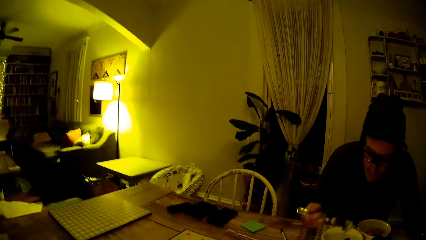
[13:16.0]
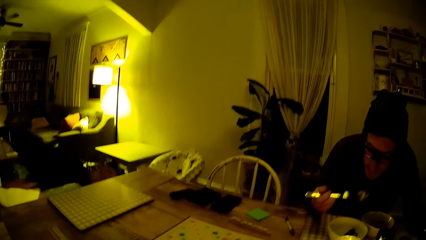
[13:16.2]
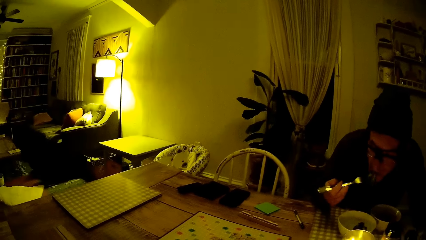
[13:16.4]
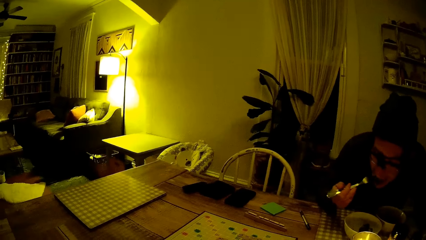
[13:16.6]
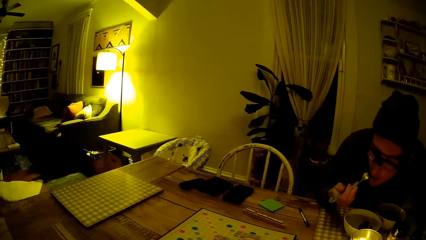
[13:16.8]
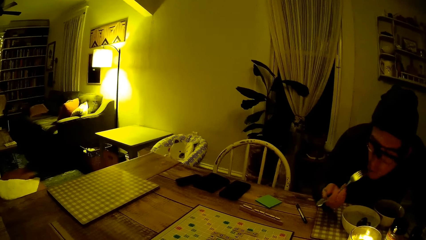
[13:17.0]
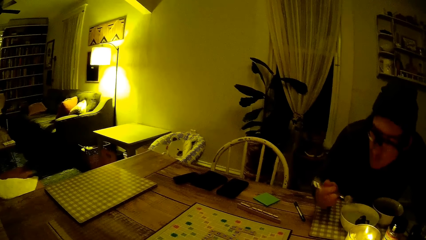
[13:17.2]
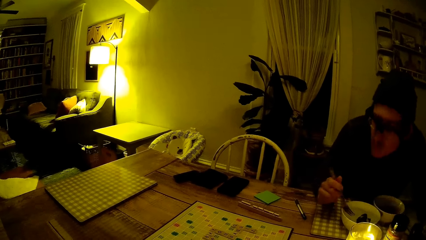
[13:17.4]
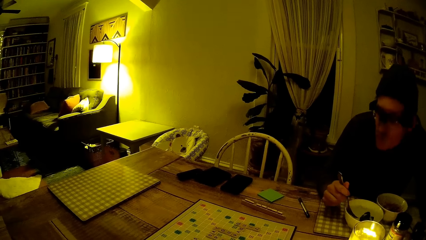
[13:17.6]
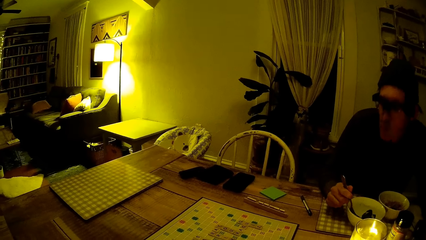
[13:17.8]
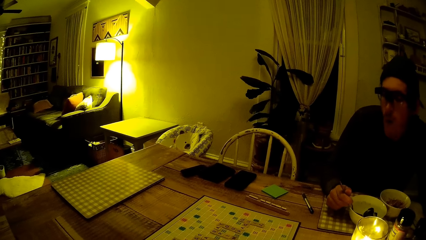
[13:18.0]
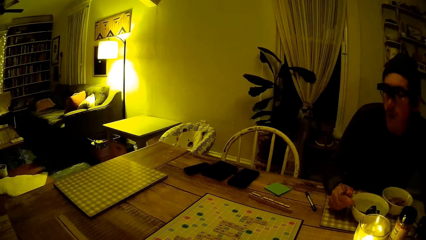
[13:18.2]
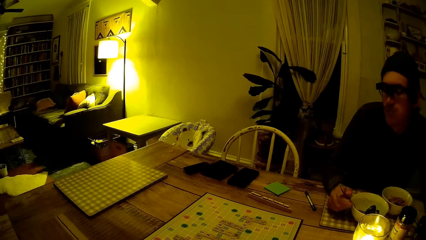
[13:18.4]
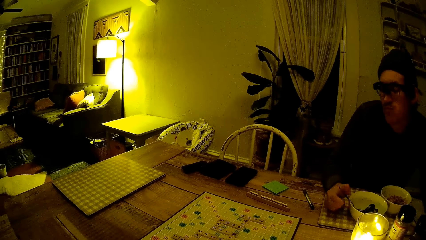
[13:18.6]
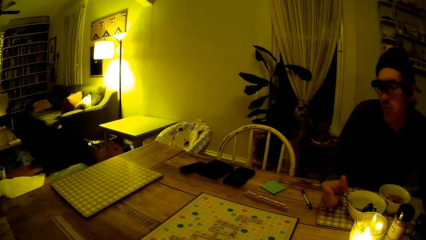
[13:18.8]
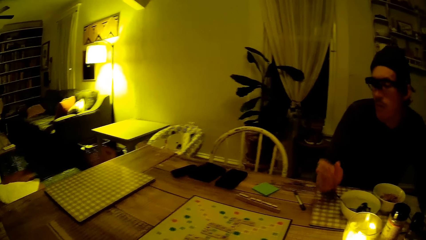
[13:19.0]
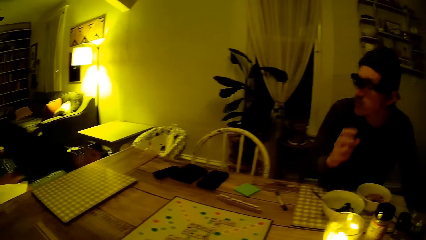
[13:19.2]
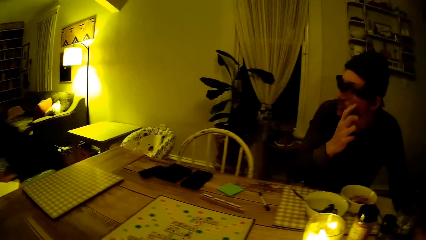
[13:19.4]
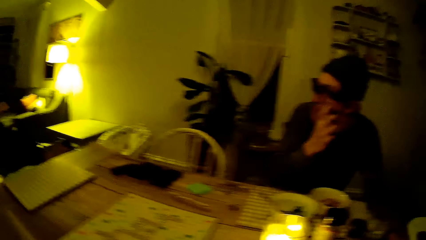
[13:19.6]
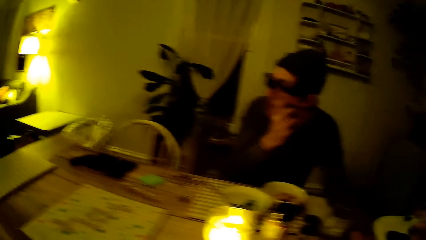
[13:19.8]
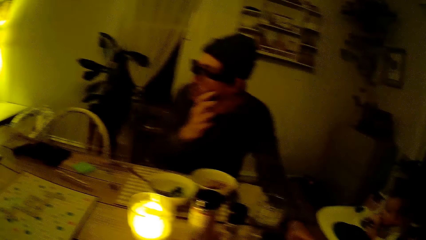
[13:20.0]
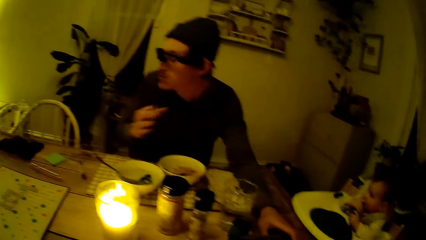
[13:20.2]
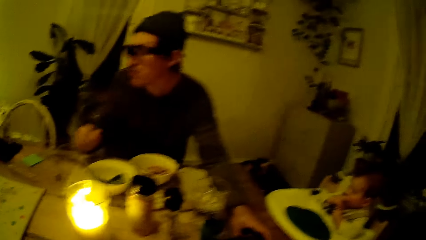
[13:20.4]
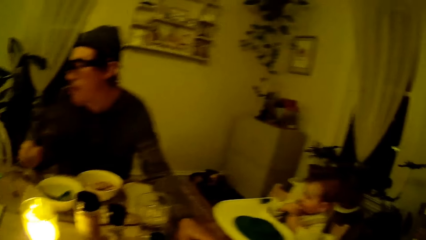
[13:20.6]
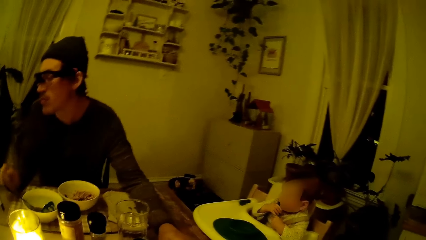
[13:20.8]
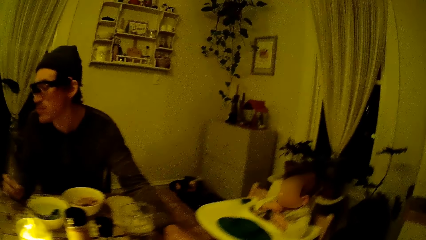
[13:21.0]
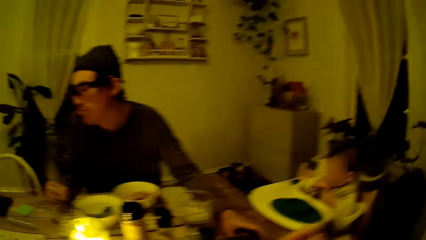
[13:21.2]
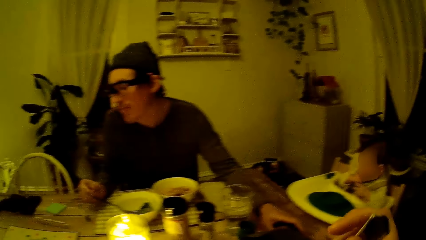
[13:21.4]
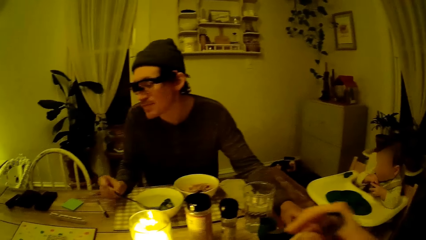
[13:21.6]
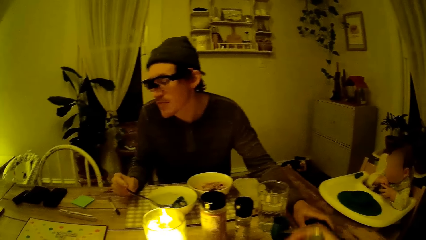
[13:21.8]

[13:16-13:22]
A man eats from the fork in his right hand. The man touches his face with his right hand.

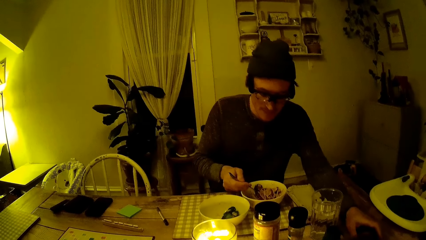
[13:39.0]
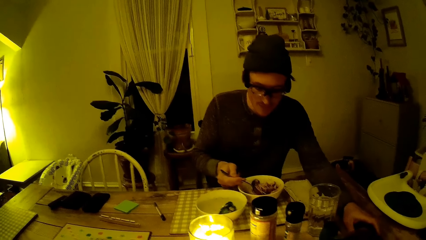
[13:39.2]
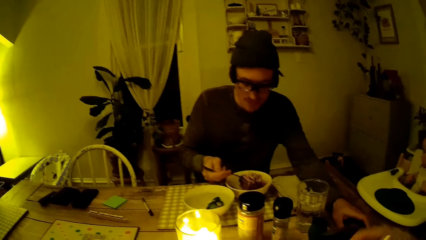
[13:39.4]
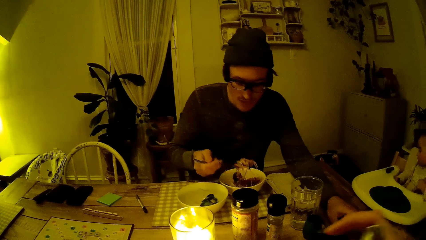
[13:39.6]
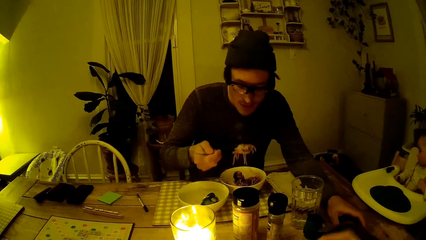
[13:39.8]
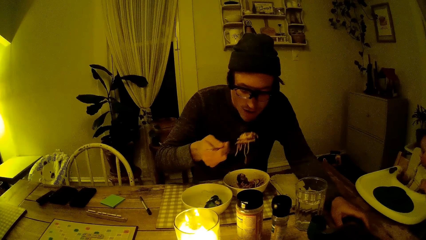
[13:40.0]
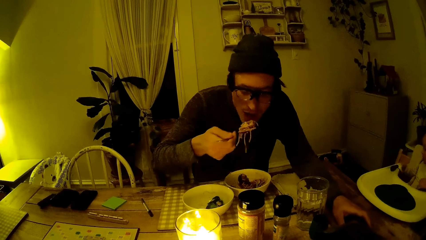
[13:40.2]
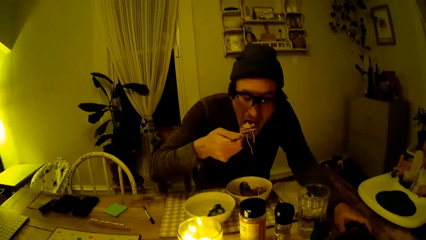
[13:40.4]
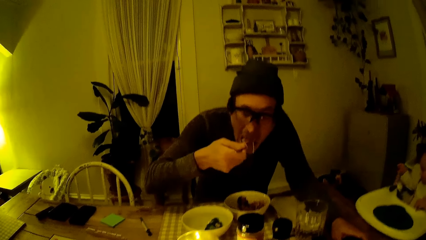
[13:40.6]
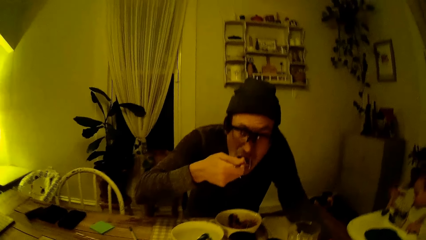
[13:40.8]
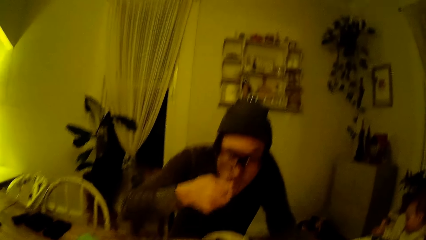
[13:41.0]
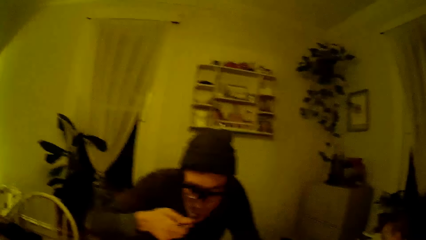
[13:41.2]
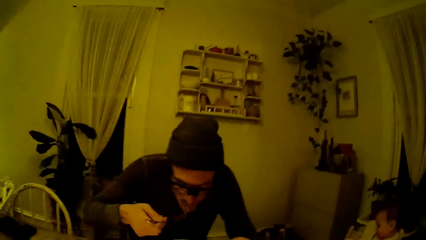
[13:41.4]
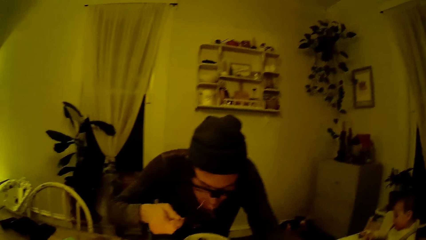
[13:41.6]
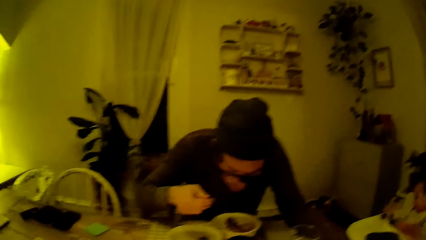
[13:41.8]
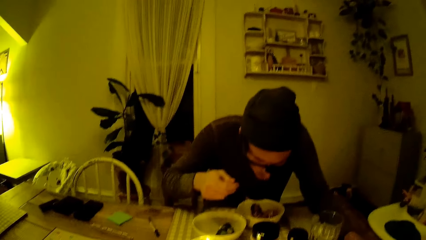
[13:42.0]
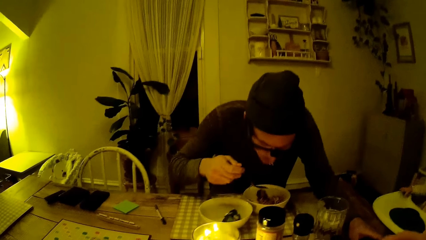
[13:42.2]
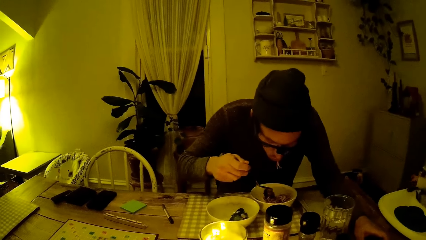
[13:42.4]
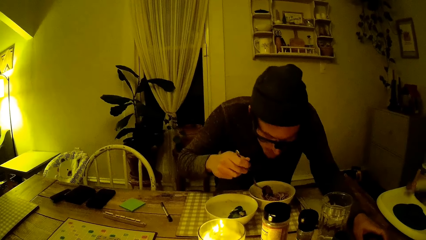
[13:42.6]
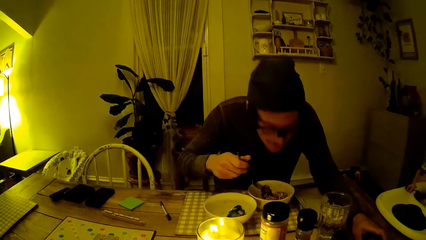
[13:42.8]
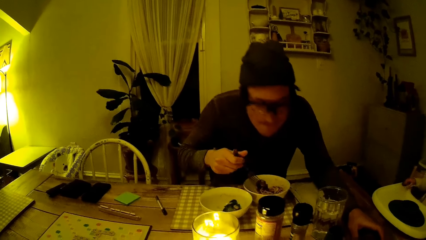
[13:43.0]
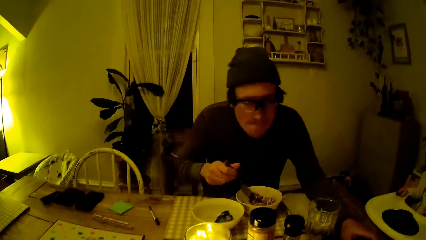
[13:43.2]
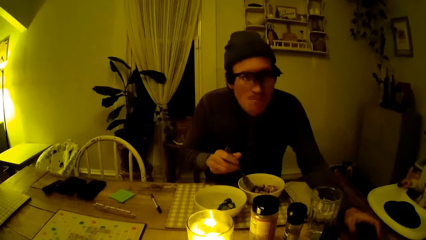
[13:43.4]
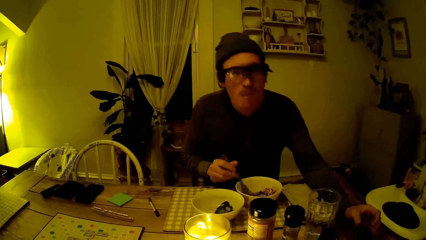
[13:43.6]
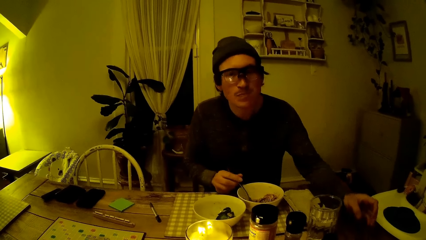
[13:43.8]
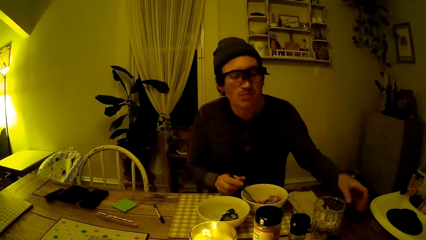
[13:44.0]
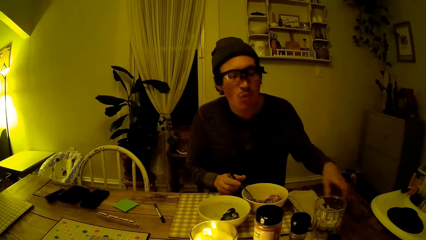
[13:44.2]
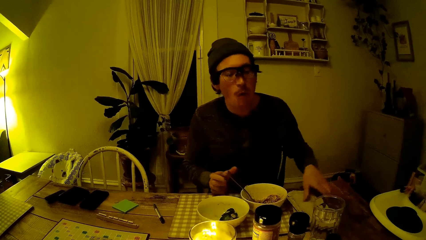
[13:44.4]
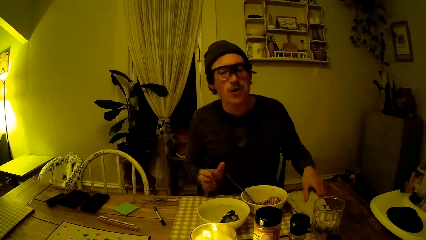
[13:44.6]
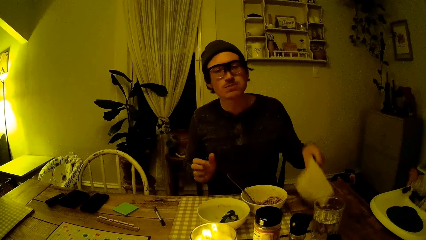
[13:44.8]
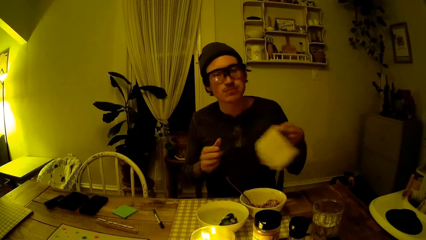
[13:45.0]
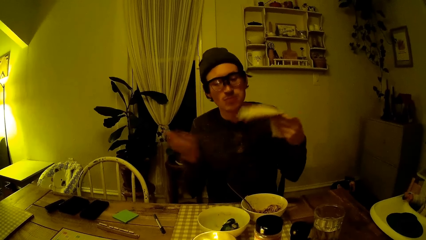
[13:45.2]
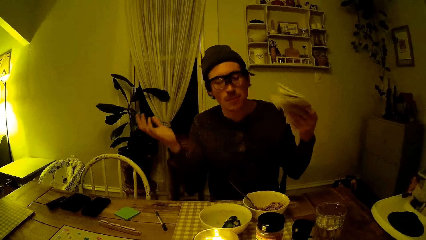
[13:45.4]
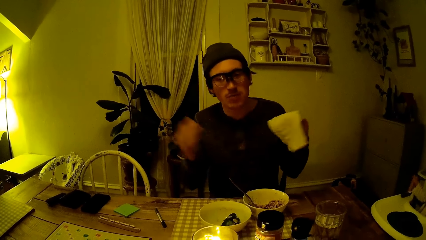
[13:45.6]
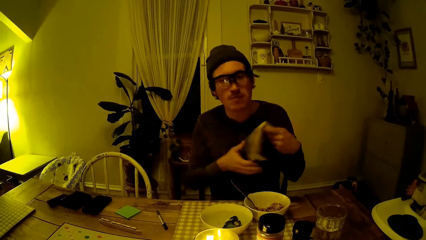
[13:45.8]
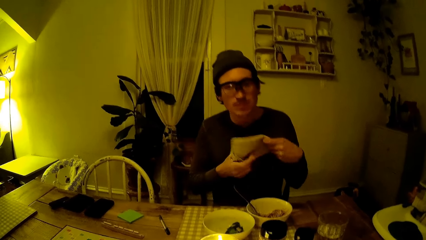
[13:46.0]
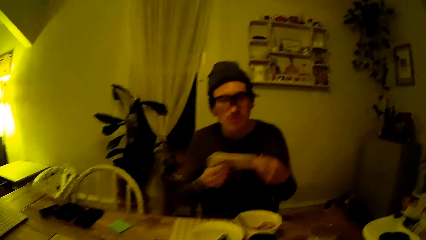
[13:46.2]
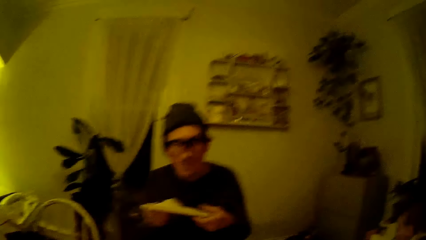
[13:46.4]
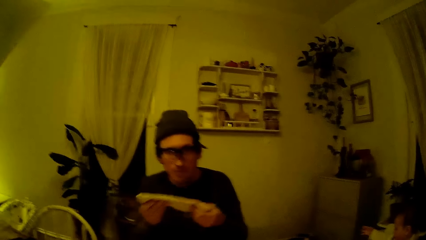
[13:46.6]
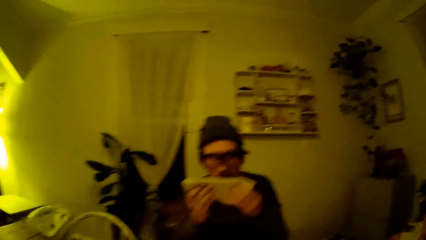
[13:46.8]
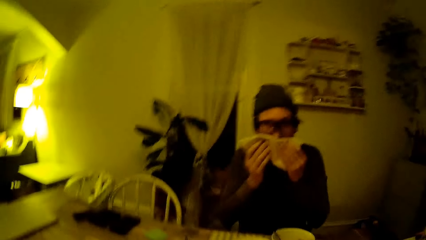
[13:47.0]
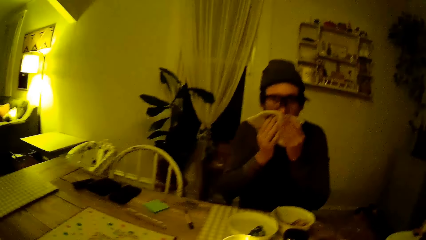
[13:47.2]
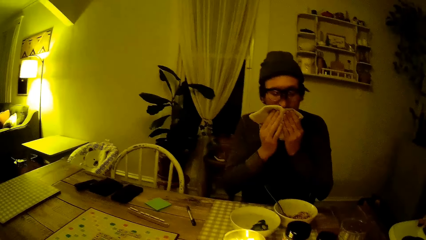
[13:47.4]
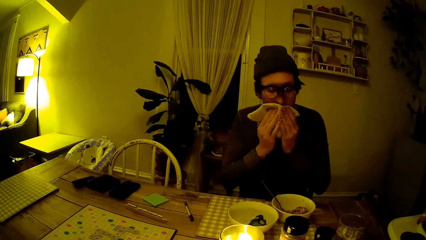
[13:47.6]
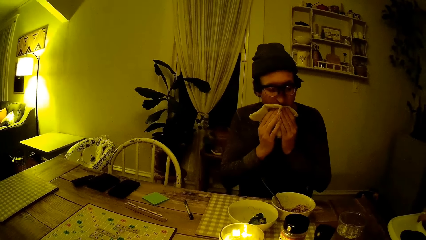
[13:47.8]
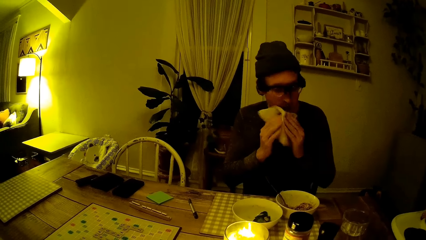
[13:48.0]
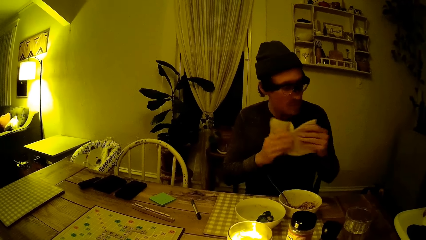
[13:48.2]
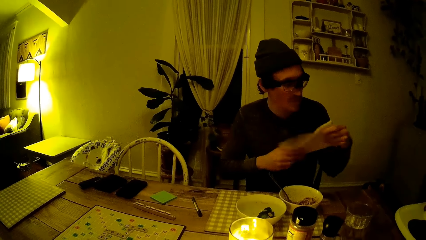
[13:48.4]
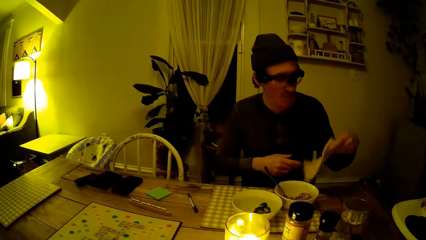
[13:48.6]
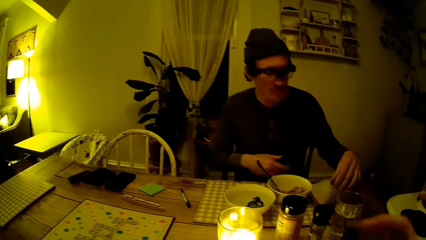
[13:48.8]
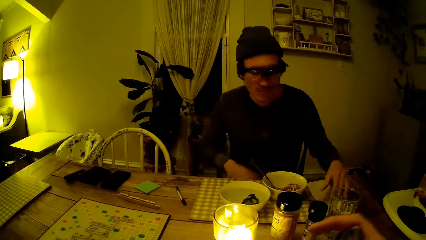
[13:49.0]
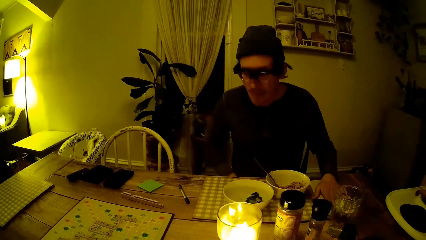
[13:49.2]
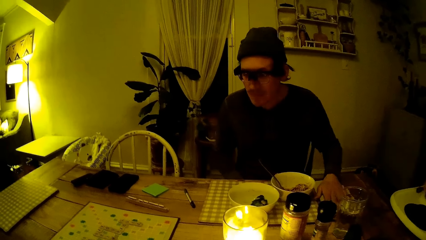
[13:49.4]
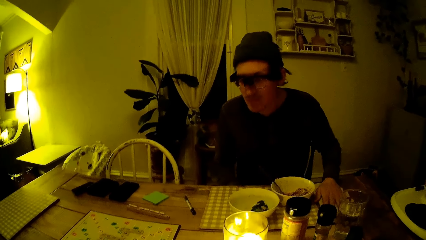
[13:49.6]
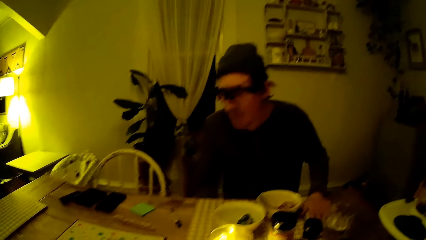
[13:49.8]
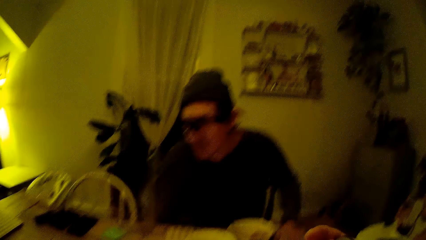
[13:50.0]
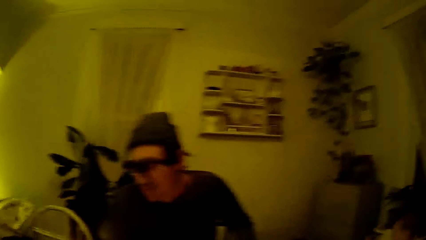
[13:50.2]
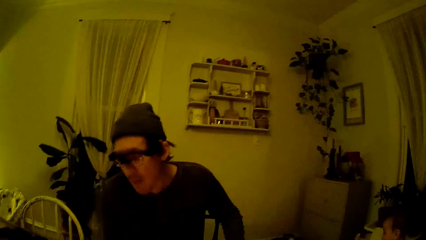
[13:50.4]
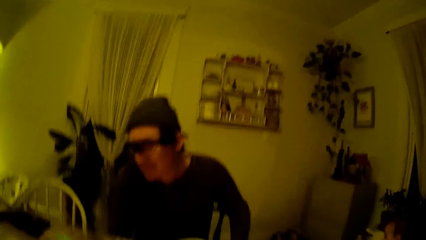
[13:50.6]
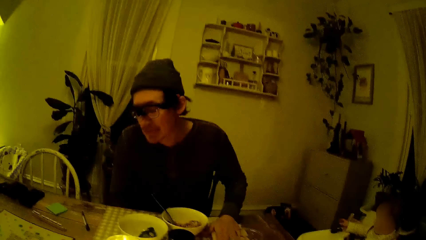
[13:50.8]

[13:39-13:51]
A man eats from the fork in his right hand. The man picks a napkin from the table with his left hand. Another man wipes his mouth with the napkin in both hands. The other man drops the napkin on the dining table with his left hand.
